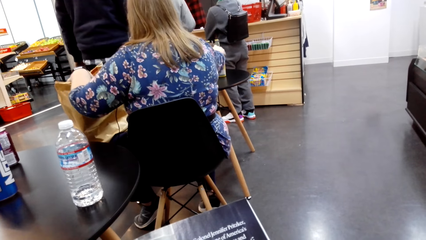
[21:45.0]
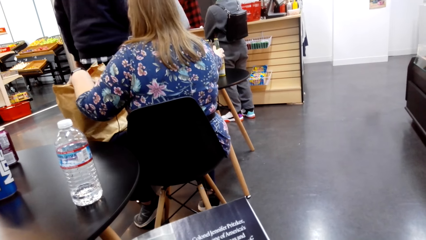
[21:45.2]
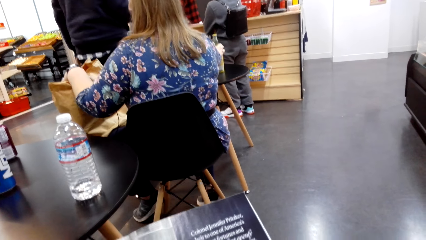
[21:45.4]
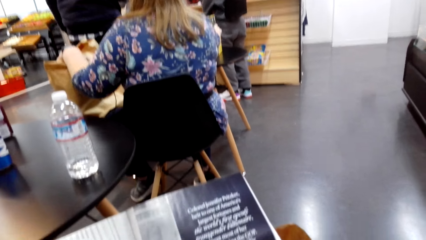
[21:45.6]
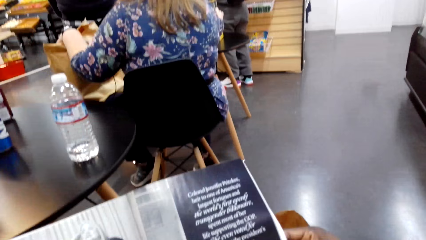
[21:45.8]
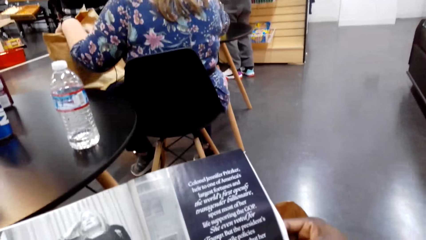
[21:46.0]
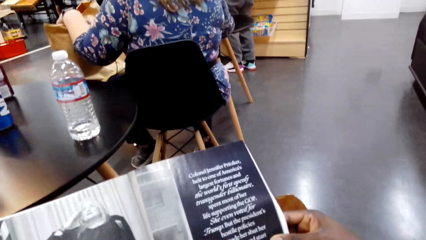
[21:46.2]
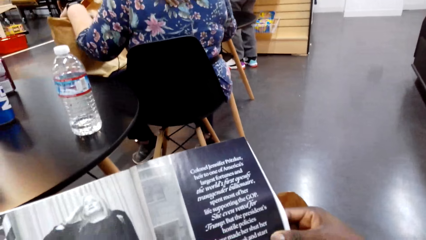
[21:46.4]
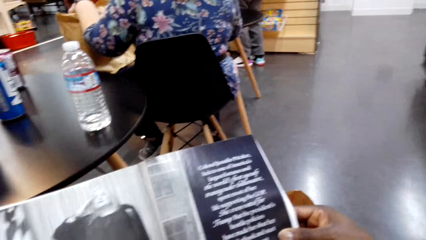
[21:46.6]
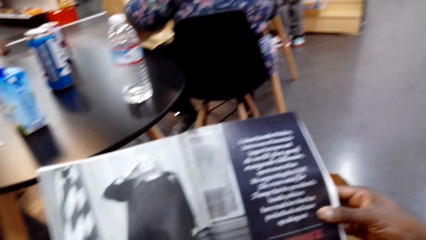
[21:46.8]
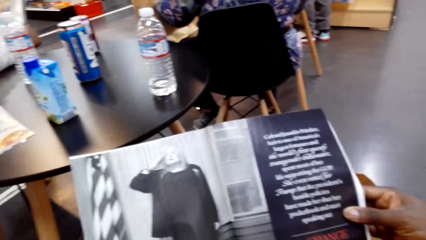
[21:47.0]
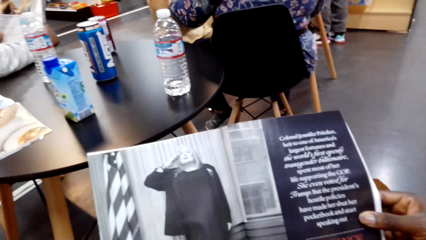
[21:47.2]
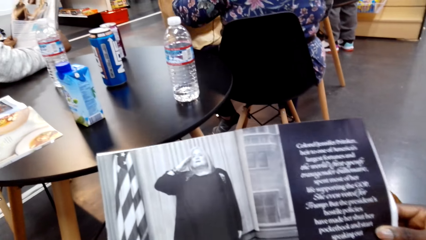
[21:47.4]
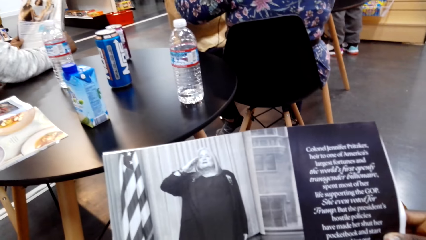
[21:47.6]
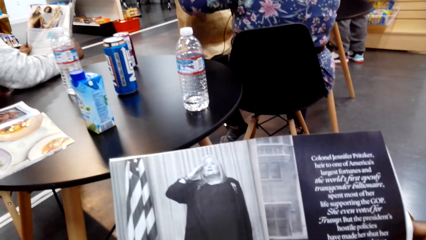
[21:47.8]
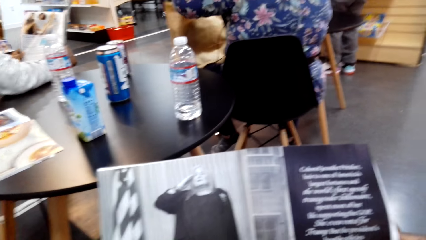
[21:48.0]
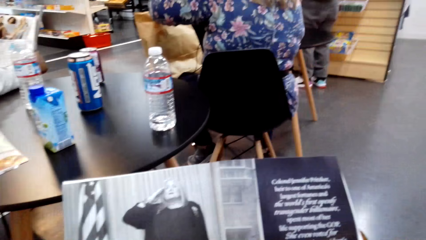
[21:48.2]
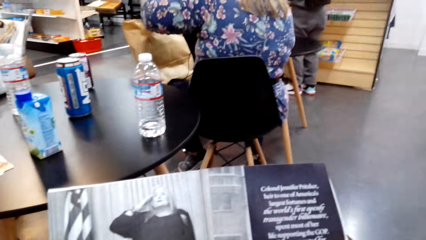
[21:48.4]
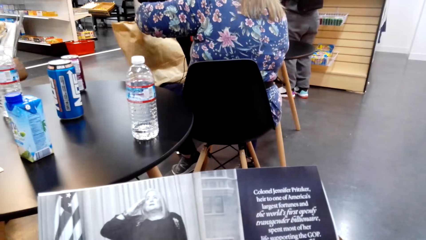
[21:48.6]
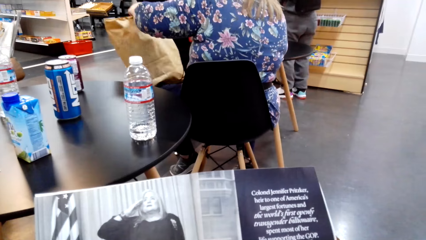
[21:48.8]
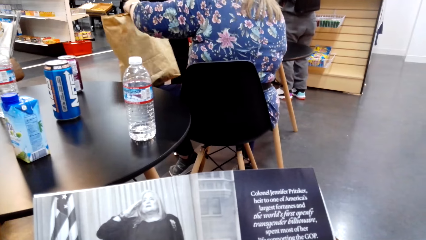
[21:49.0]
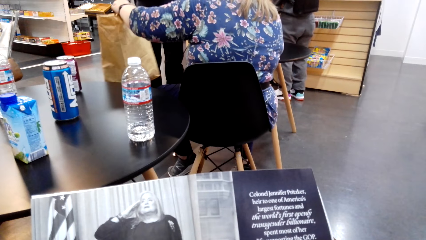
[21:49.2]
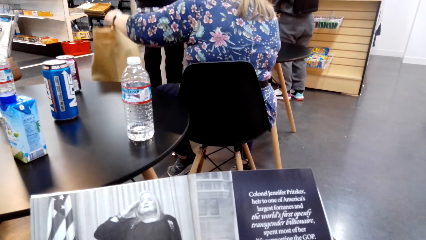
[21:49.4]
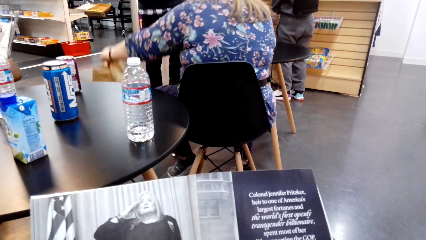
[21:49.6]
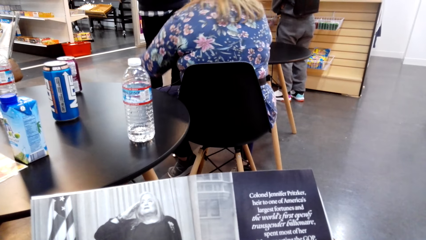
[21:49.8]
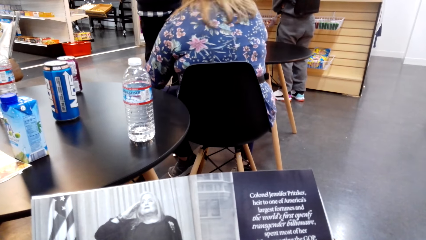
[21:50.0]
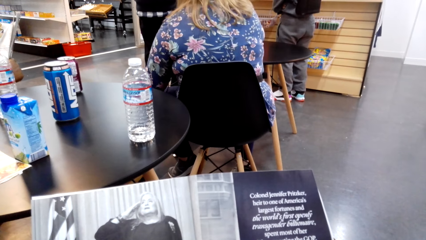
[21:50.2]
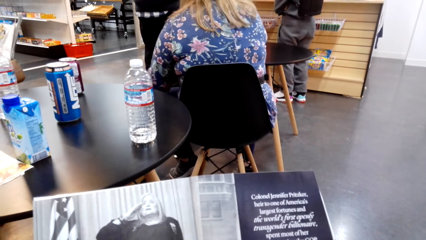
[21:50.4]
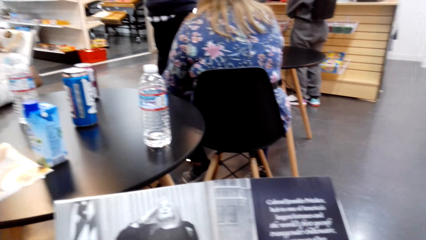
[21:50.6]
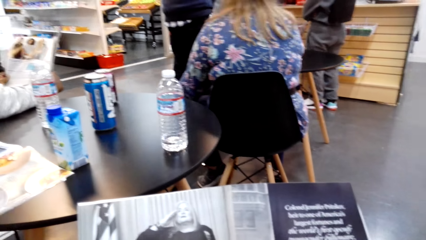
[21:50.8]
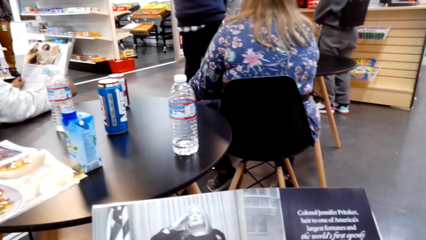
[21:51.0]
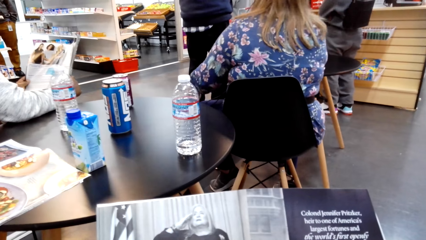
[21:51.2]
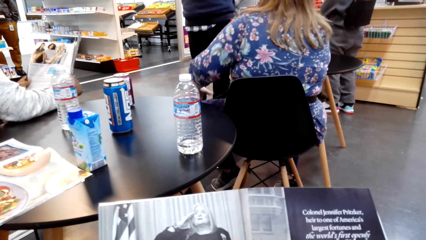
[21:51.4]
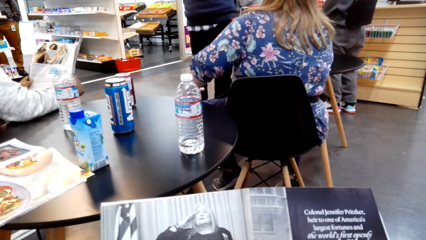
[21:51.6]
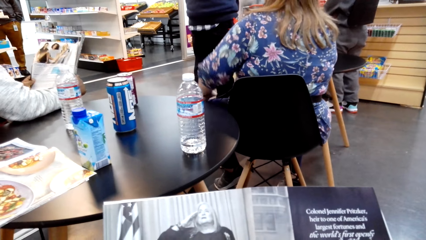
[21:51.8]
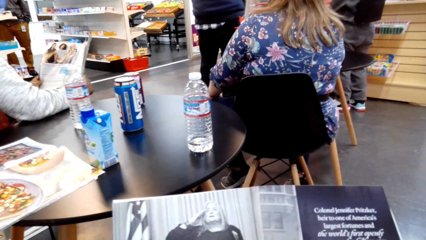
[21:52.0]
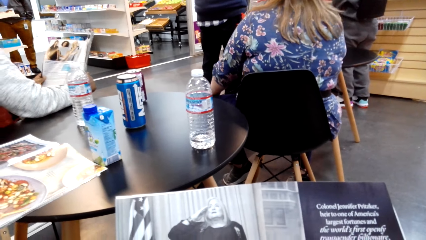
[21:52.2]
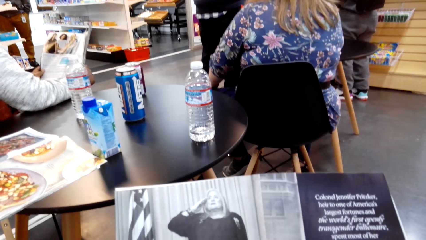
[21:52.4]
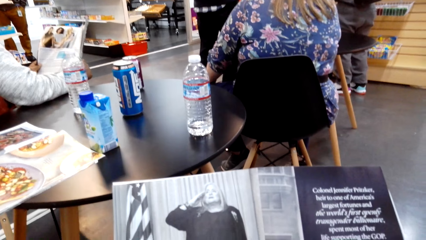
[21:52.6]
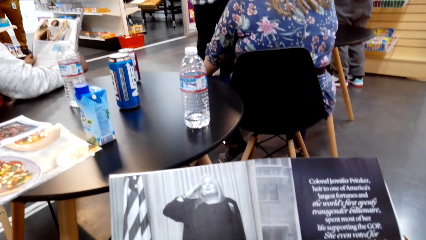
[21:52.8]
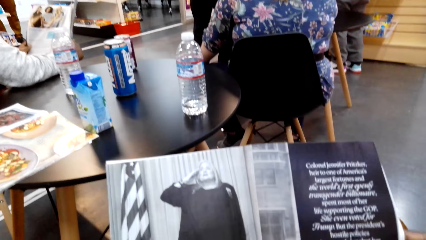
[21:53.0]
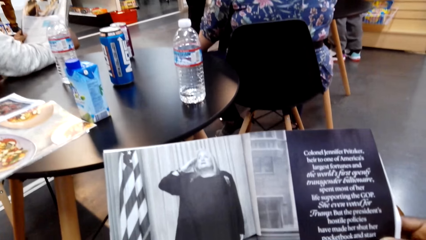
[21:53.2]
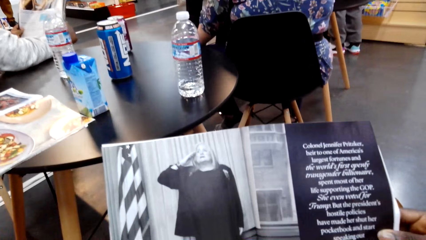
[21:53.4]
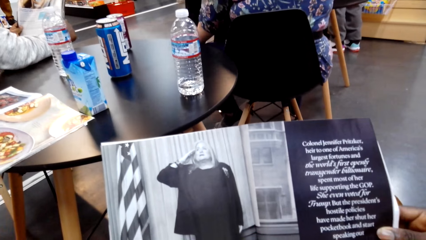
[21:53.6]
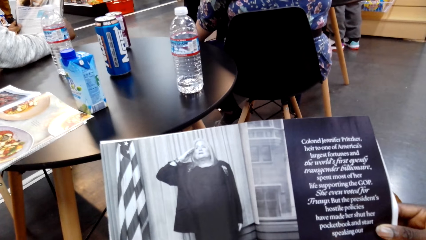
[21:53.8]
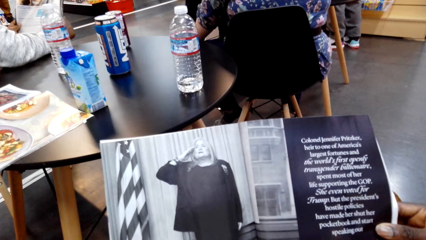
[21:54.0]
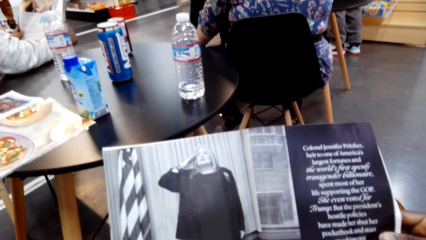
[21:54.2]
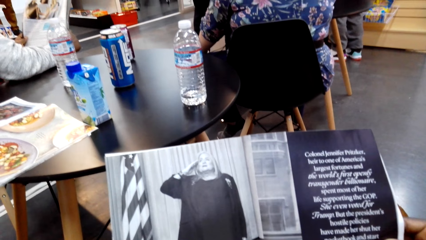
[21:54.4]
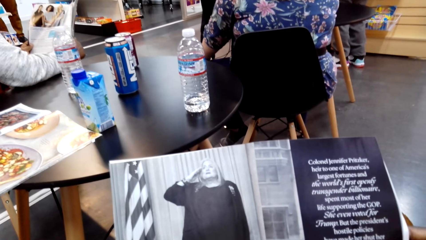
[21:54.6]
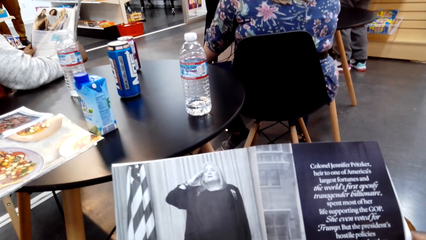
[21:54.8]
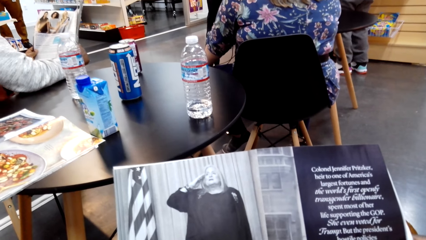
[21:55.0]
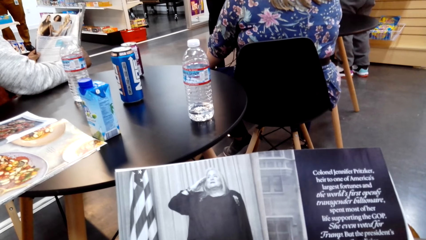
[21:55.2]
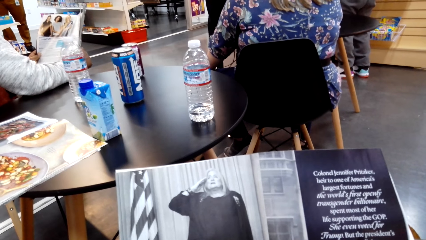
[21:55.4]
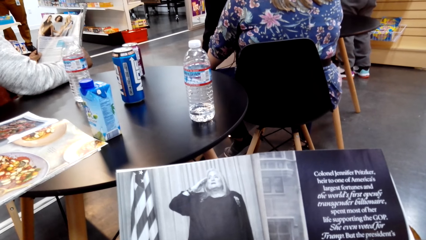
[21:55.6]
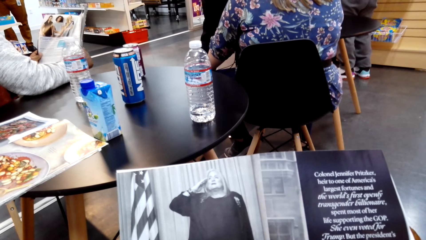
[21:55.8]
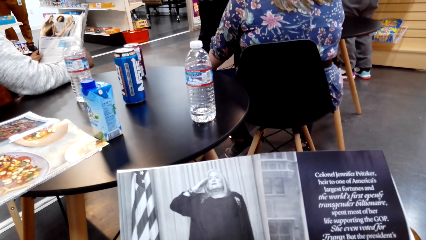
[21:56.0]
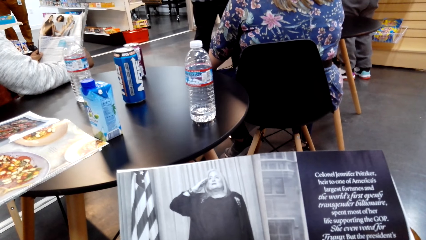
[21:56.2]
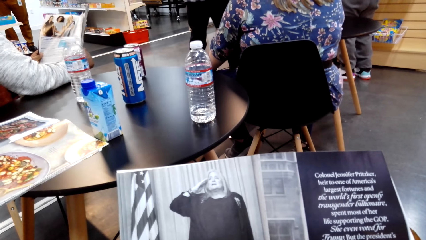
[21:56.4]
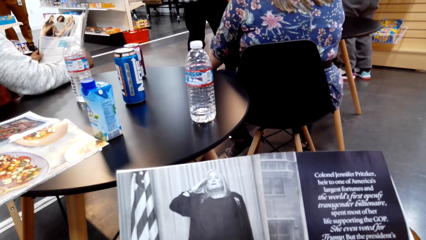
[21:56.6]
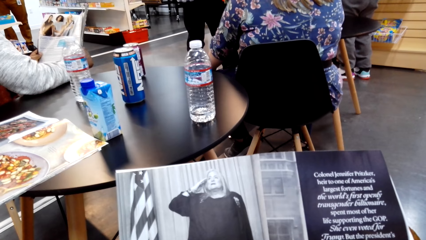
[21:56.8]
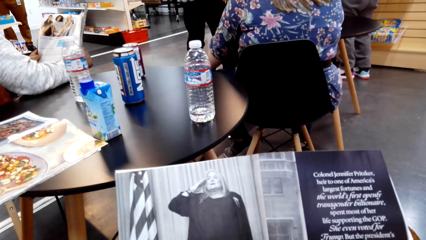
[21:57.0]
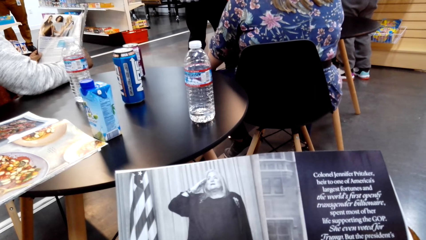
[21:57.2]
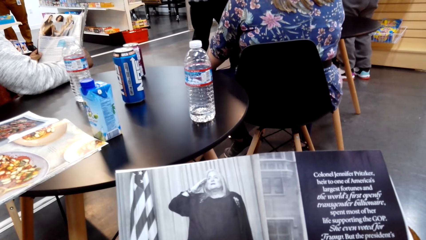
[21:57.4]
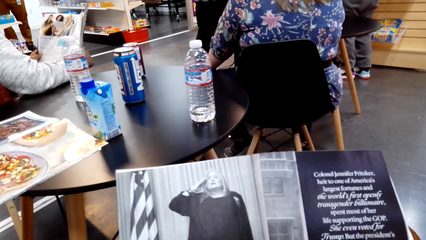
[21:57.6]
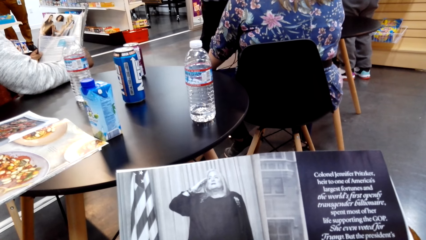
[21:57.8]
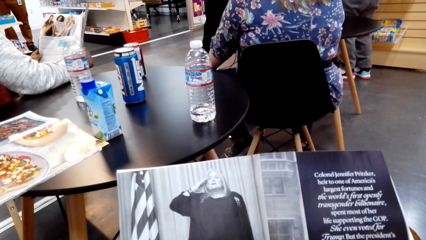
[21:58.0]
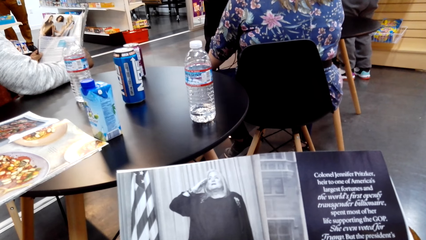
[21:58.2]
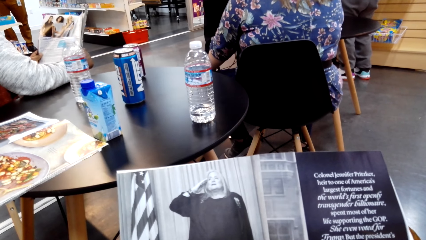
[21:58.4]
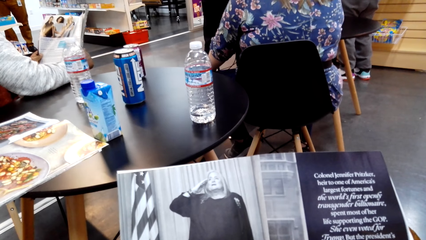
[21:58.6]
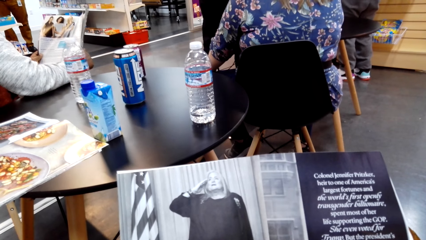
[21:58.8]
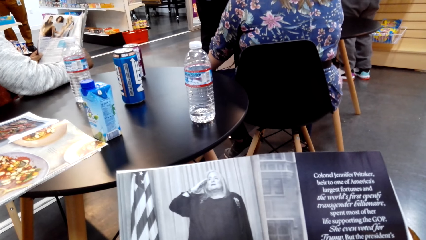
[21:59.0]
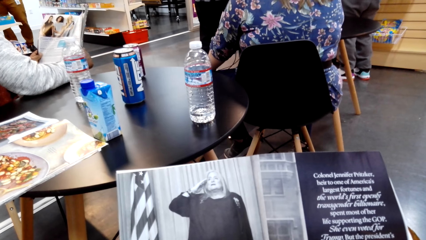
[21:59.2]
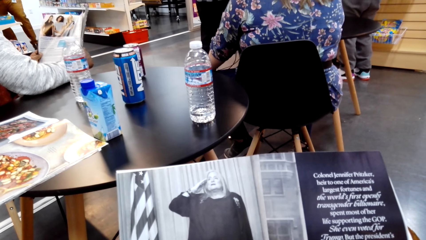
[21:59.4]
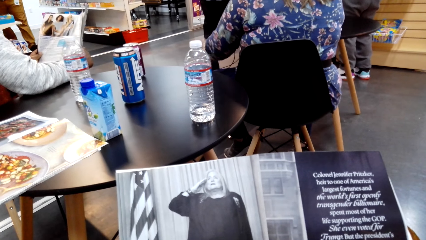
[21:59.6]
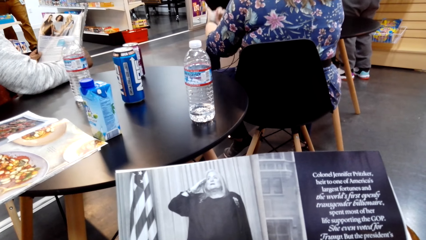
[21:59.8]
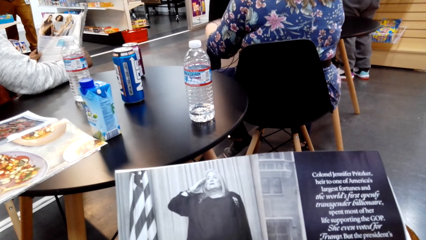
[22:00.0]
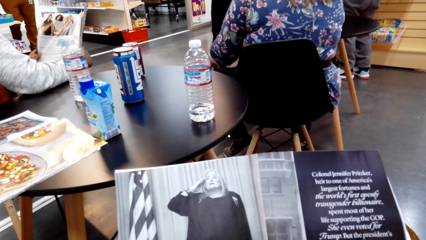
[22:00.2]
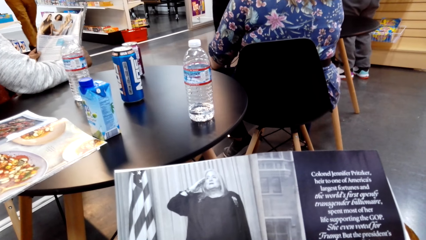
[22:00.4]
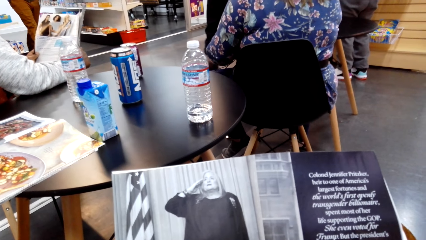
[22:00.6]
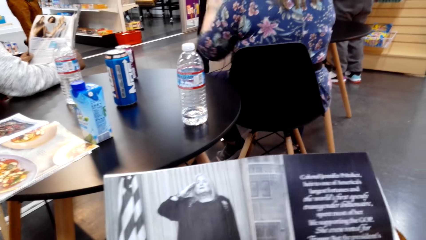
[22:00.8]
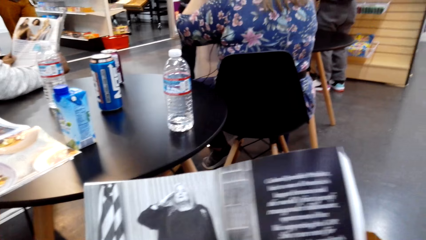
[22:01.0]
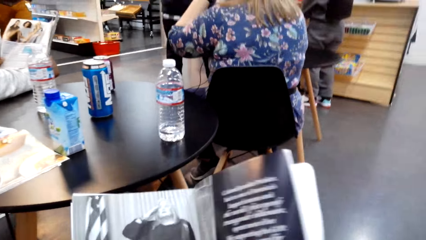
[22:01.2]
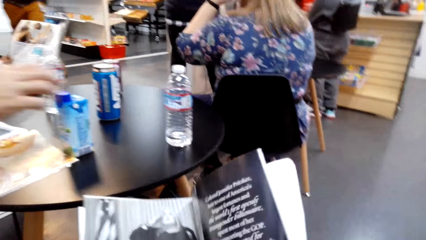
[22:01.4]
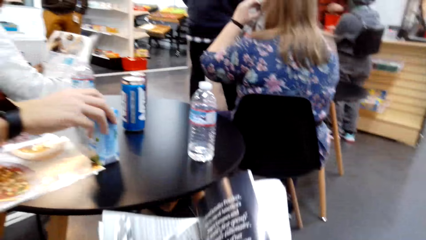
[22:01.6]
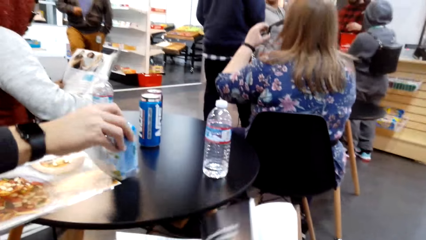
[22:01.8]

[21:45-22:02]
A woman places the brown bag down. The camera wearer reads the magazine.
